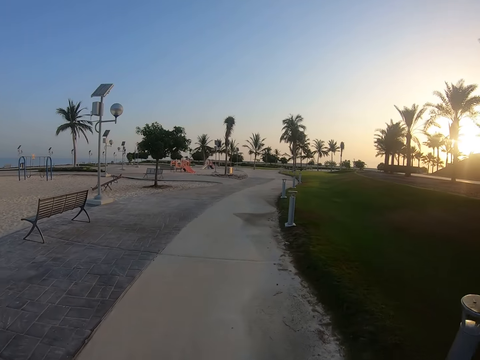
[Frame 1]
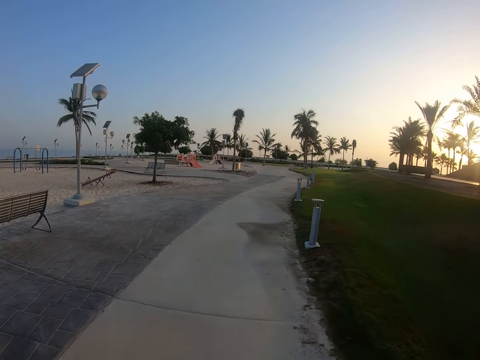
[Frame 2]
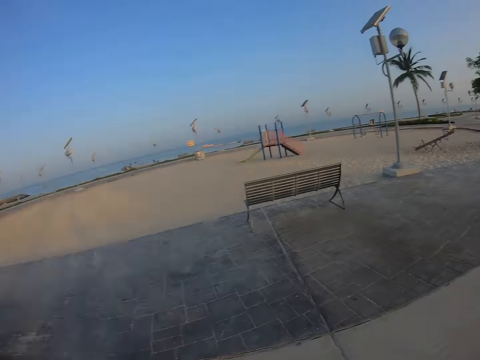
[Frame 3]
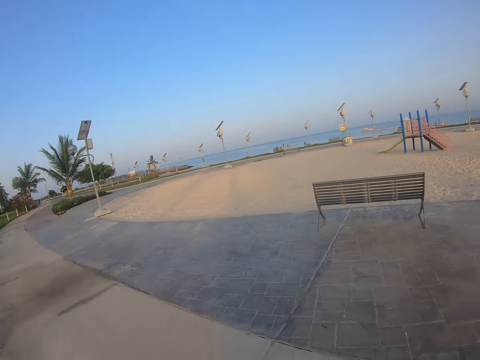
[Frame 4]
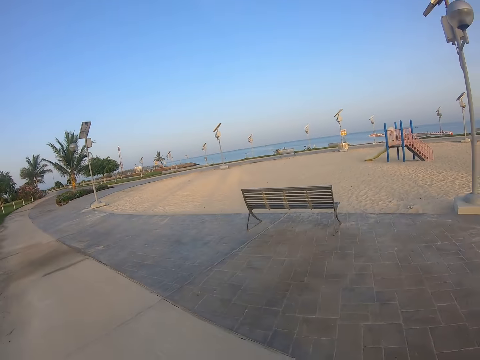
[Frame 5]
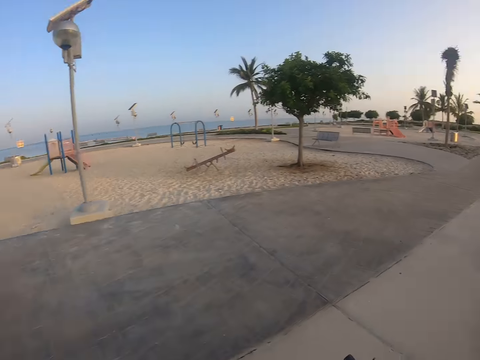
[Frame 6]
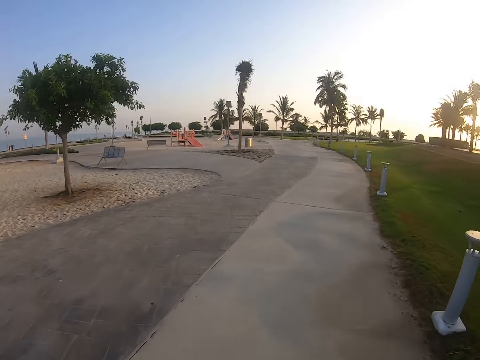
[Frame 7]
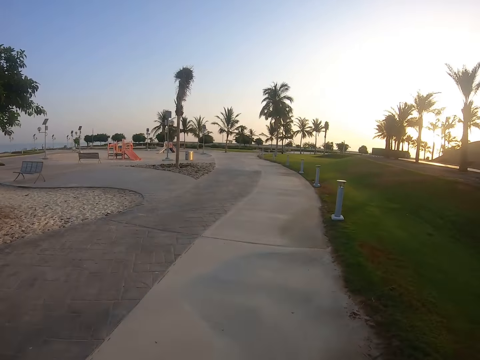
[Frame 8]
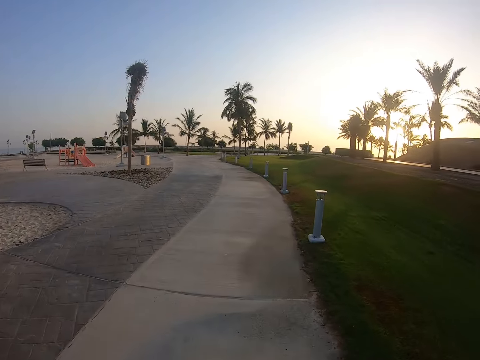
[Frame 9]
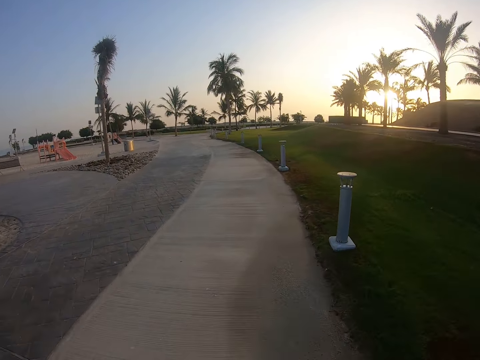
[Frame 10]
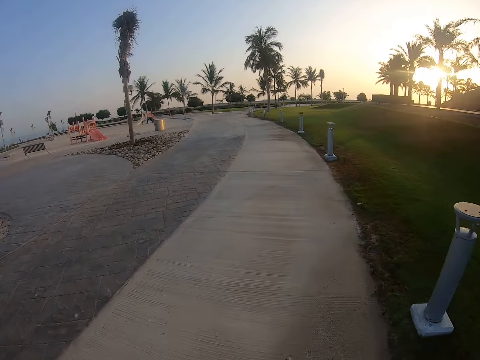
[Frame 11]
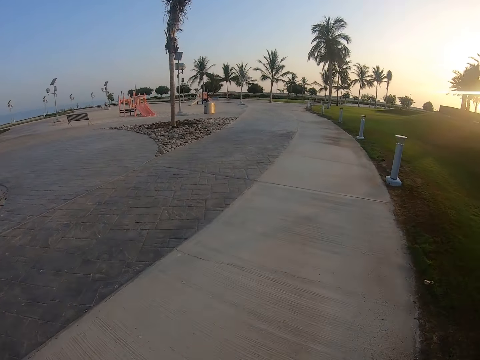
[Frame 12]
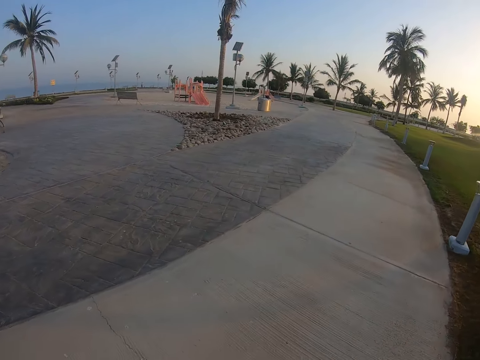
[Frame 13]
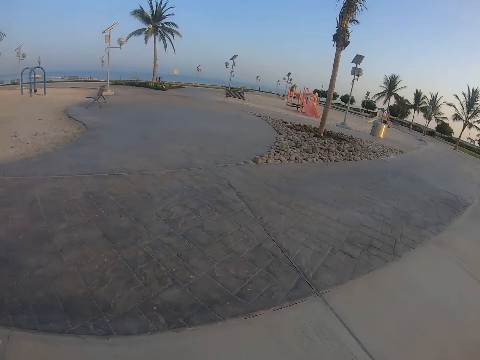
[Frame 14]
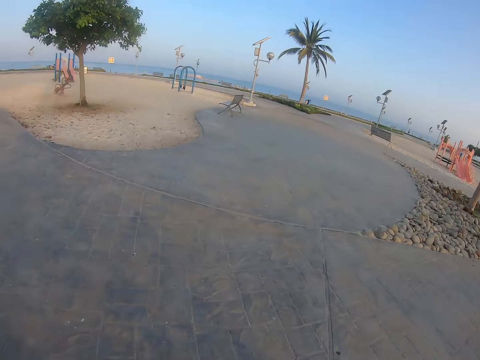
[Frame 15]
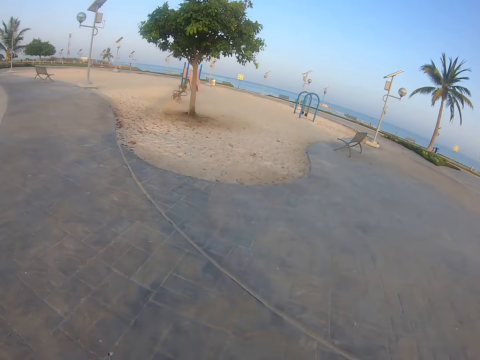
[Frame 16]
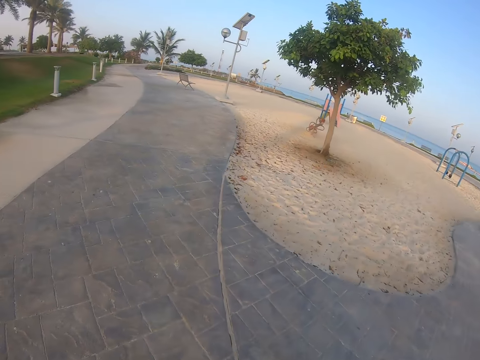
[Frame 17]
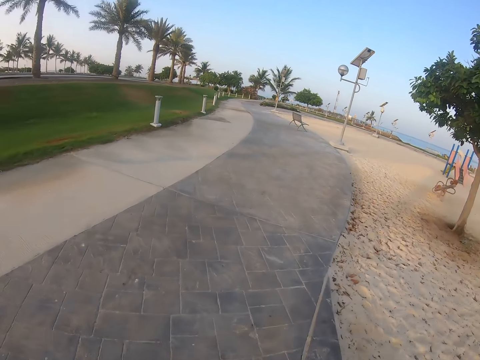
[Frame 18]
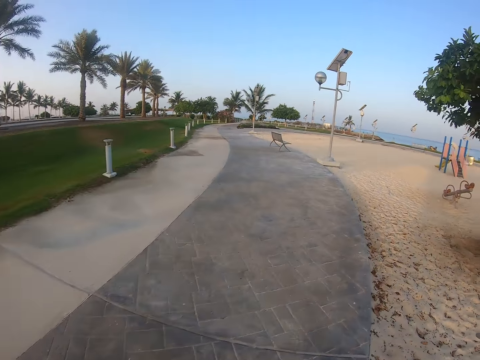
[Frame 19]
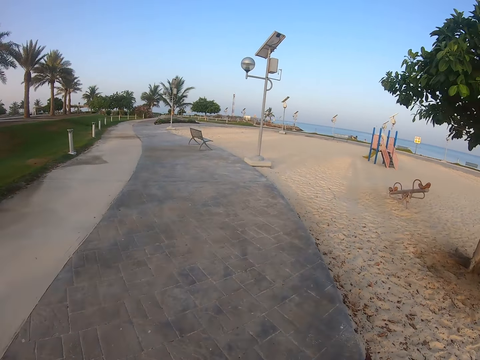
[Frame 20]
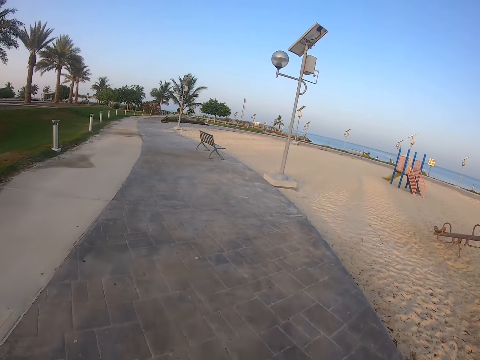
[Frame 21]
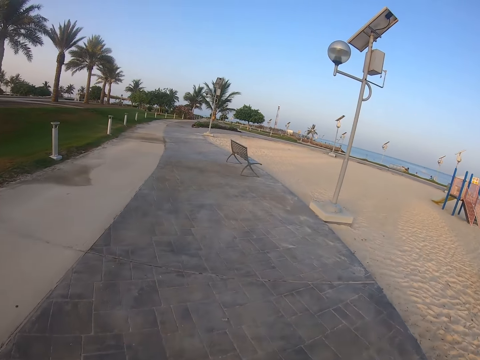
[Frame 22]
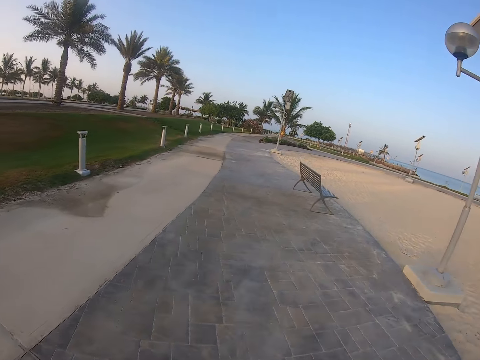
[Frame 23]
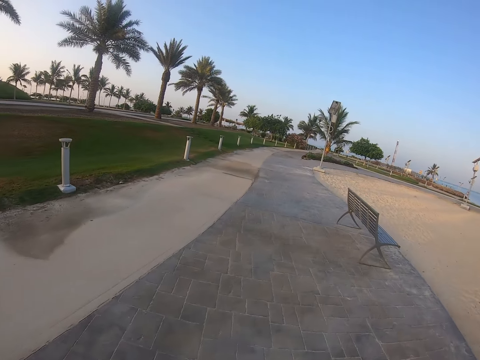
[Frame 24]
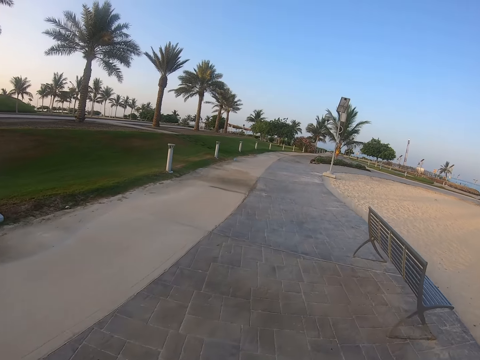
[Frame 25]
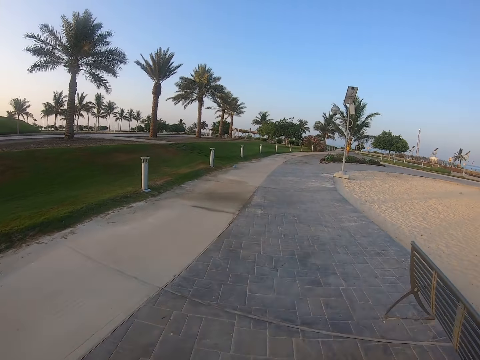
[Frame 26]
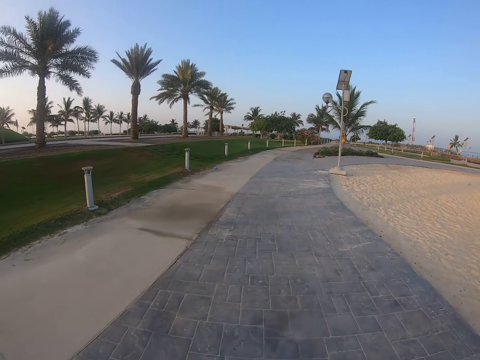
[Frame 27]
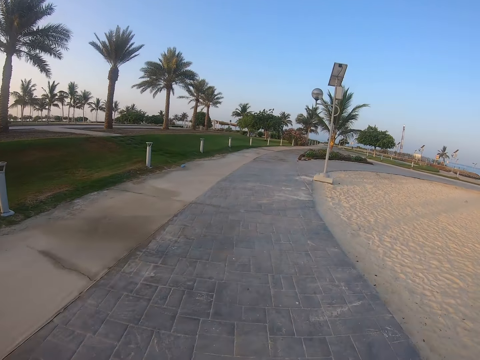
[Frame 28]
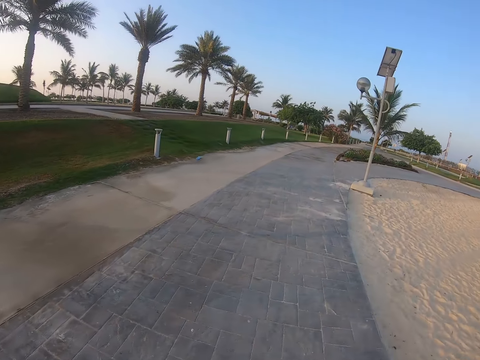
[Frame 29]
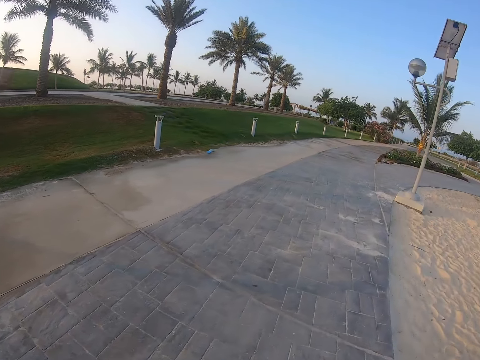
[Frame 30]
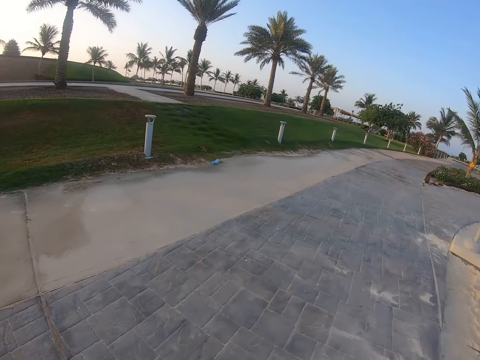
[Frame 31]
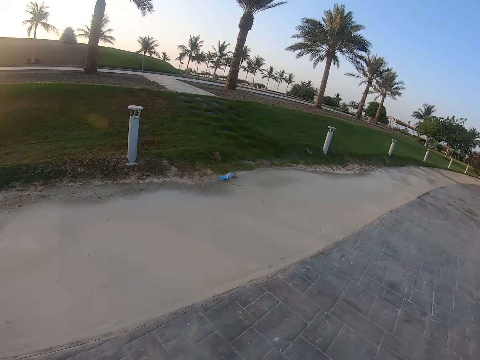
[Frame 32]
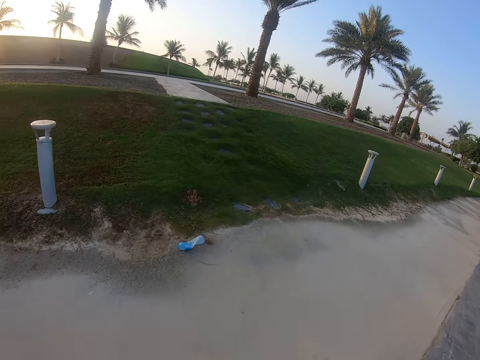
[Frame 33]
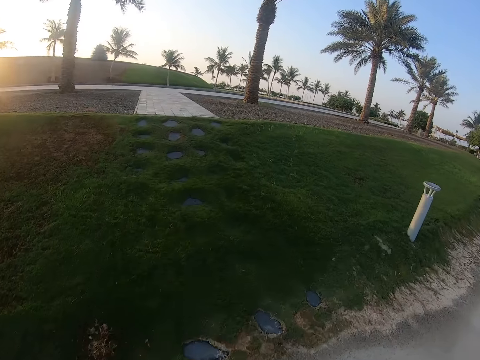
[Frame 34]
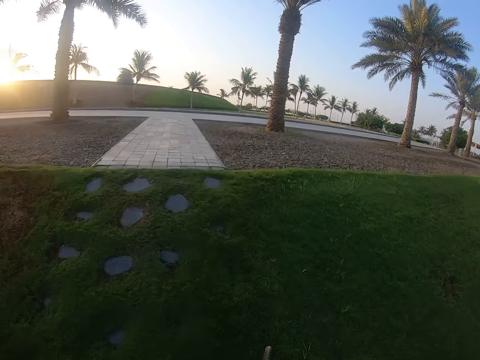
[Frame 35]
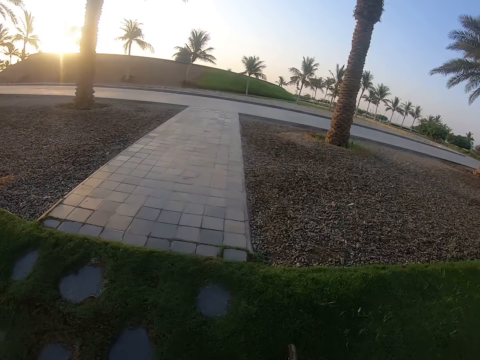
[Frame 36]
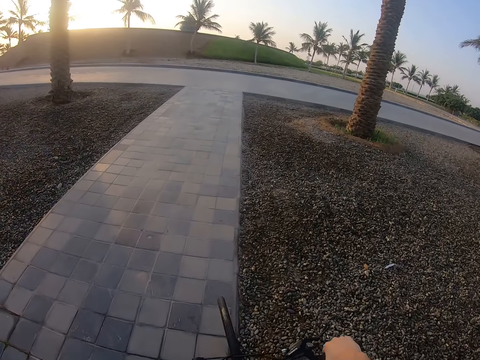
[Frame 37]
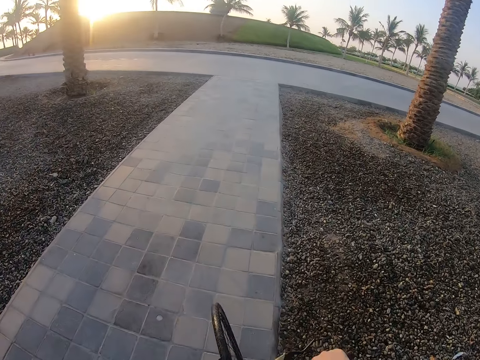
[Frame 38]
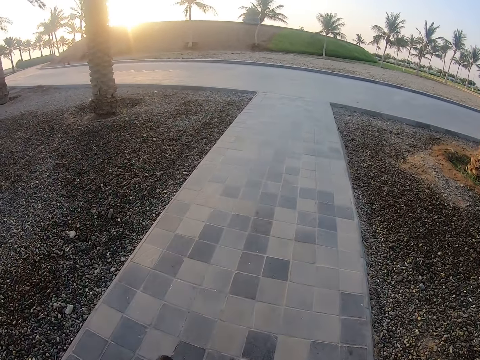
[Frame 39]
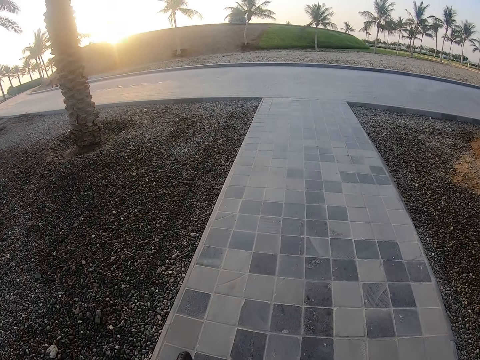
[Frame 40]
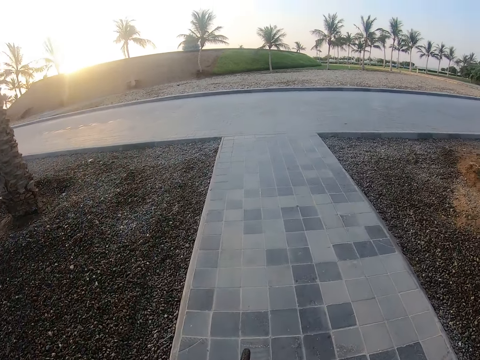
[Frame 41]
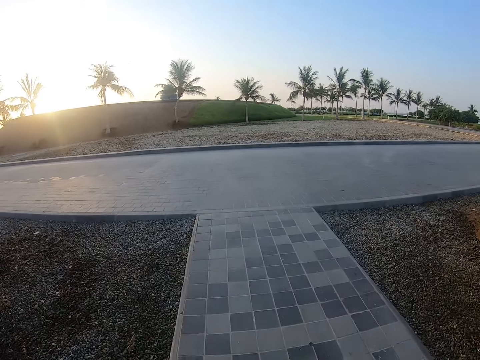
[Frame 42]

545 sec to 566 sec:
The camera wearer looks around. They turn around. They look forward. They turn the bicycle. They ride the bicycle on the grass. They move around with the bike. They ride the bicycle on the walkway.

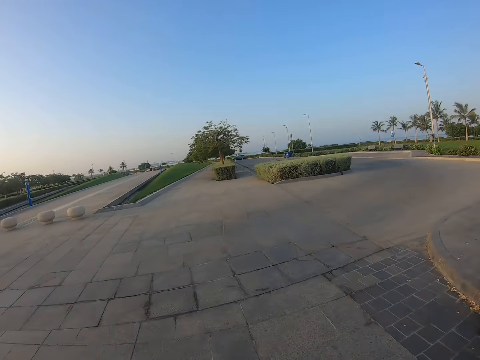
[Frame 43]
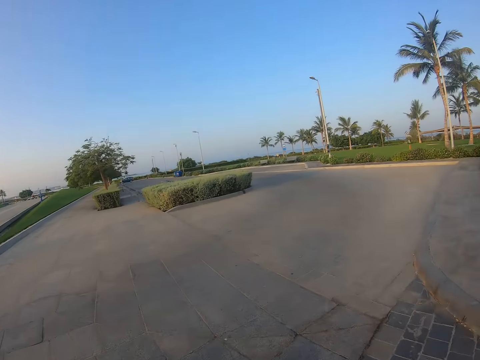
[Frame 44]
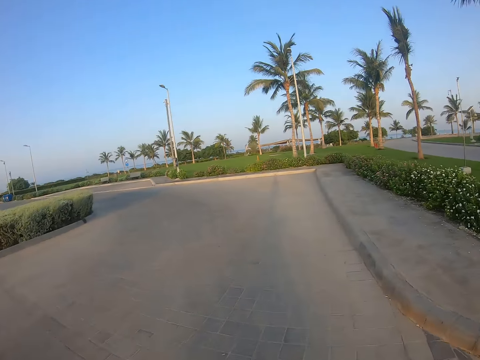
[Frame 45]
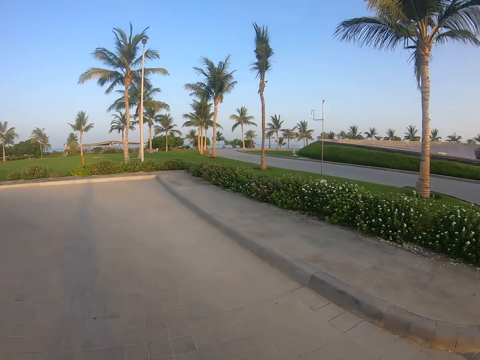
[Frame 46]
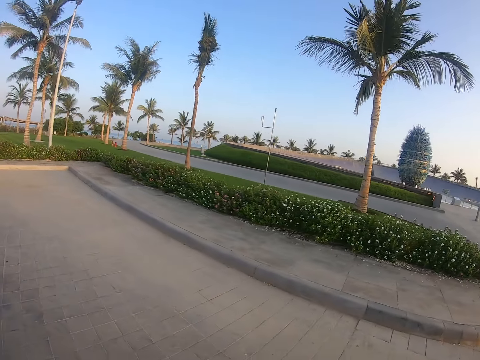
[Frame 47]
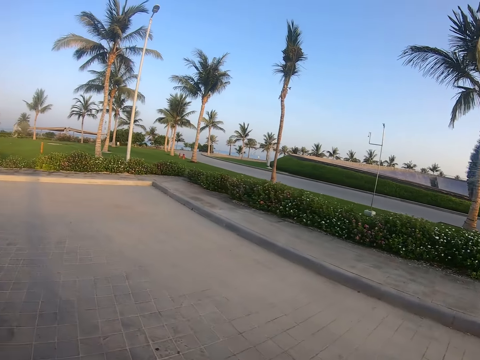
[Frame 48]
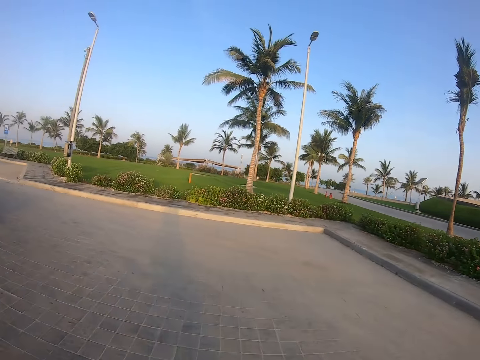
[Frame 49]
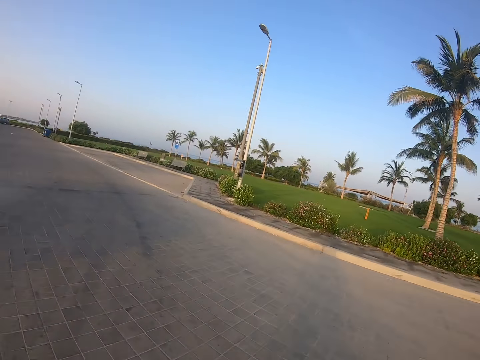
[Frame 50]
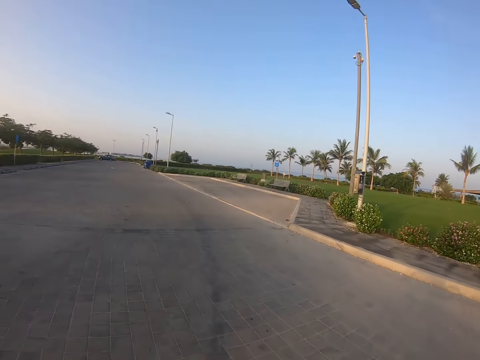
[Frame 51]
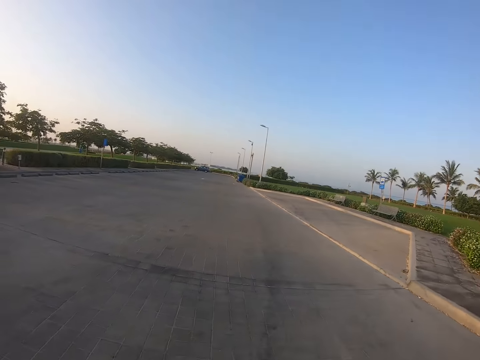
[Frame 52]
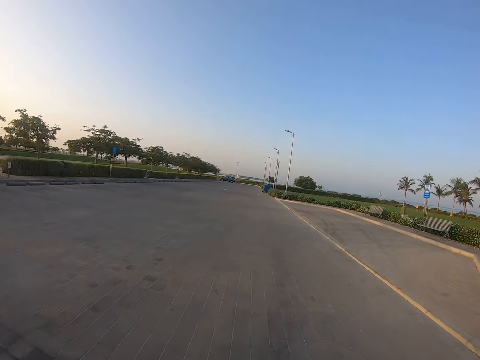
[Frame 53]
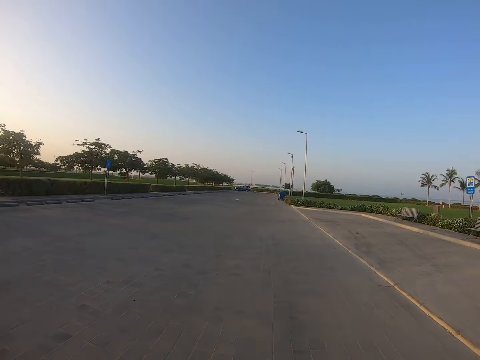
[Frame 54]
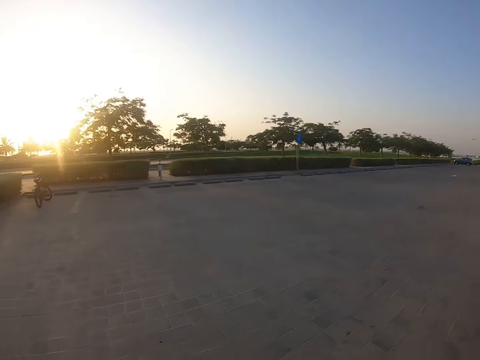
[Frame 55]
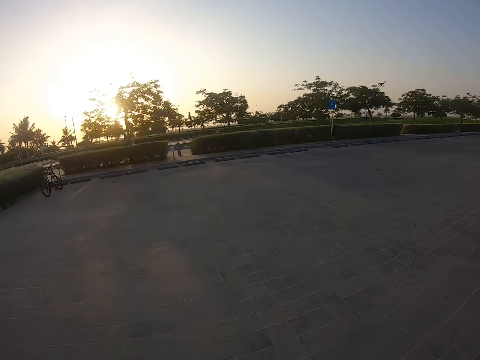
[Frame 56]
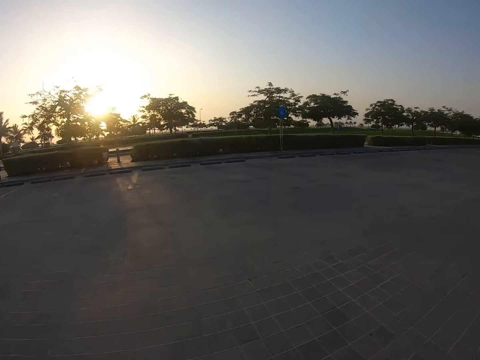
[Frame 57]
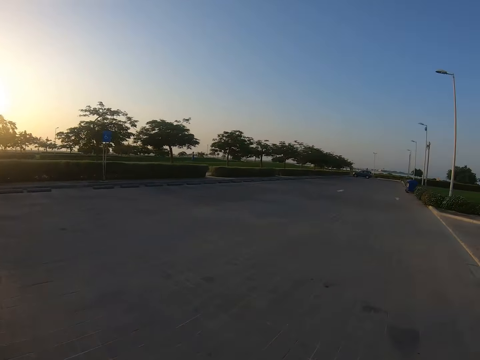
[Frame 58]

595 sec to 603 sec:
The camera wearer looks around. They look forward. They look at a bicycle.
